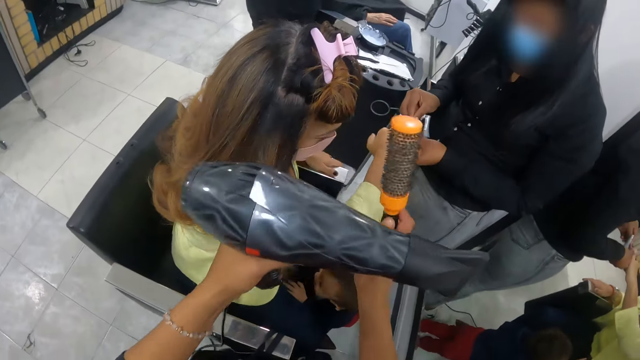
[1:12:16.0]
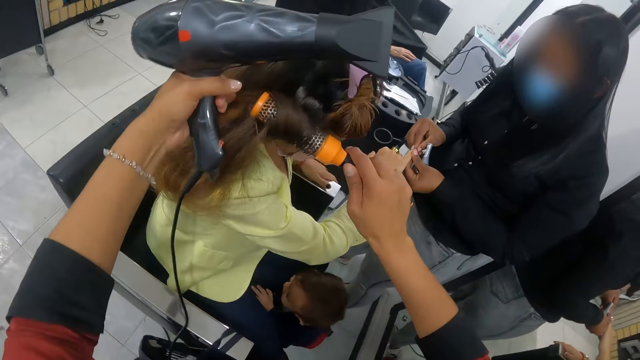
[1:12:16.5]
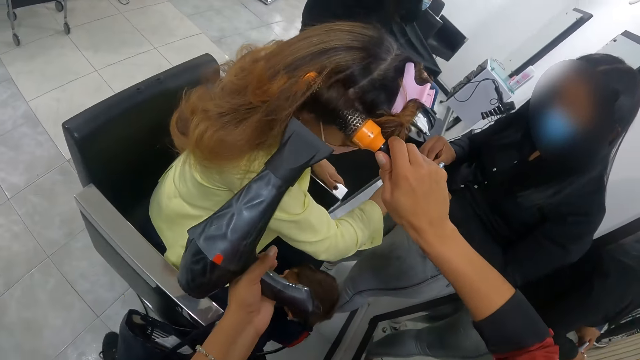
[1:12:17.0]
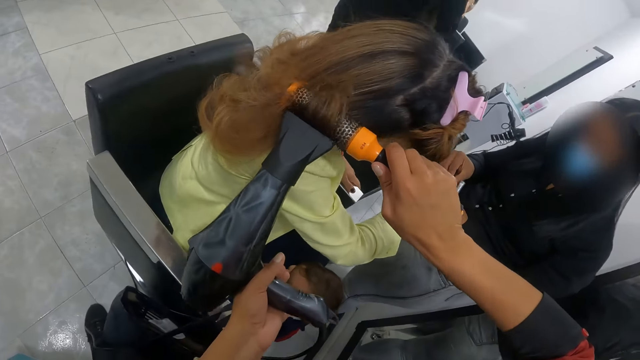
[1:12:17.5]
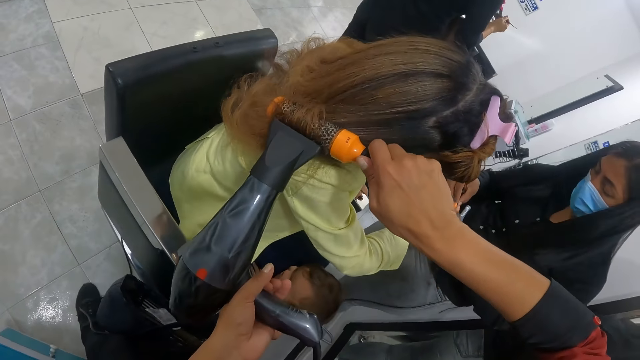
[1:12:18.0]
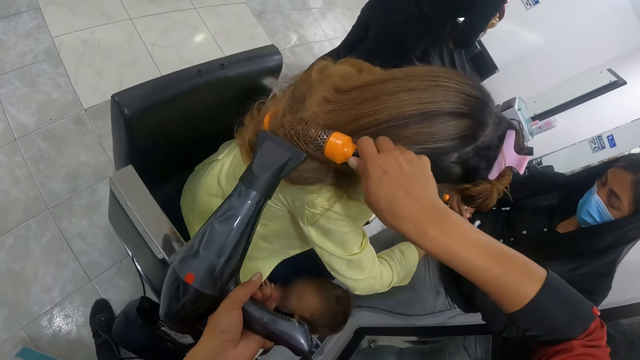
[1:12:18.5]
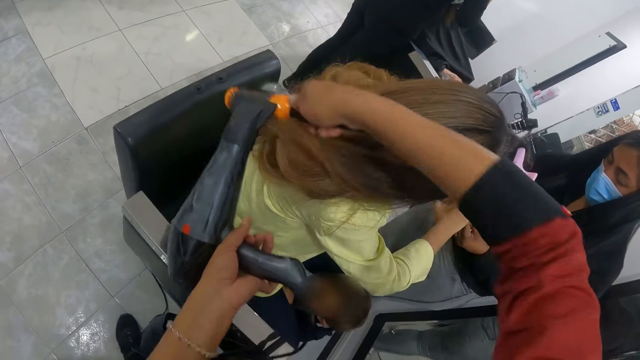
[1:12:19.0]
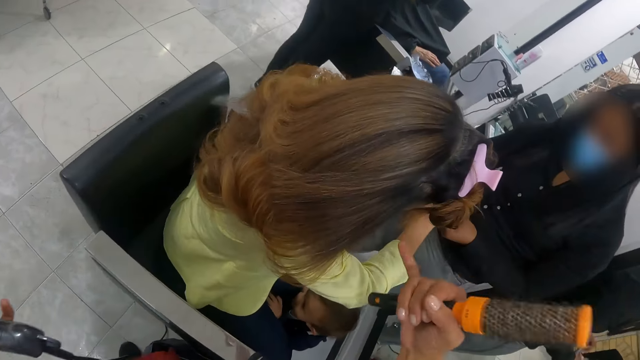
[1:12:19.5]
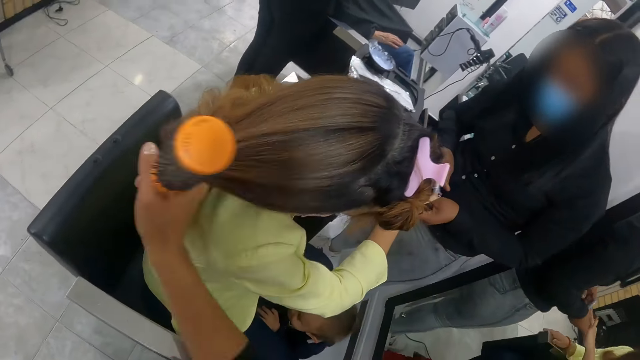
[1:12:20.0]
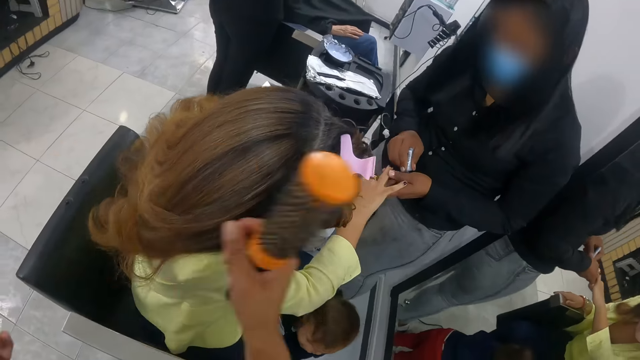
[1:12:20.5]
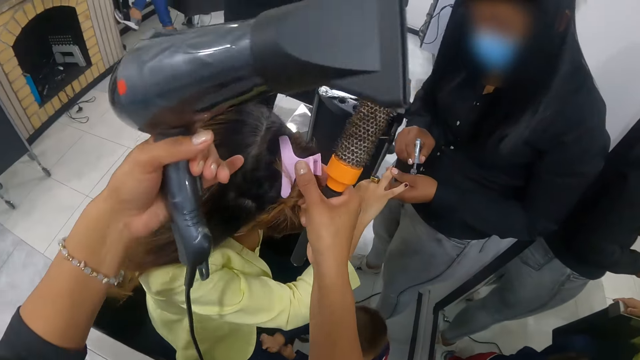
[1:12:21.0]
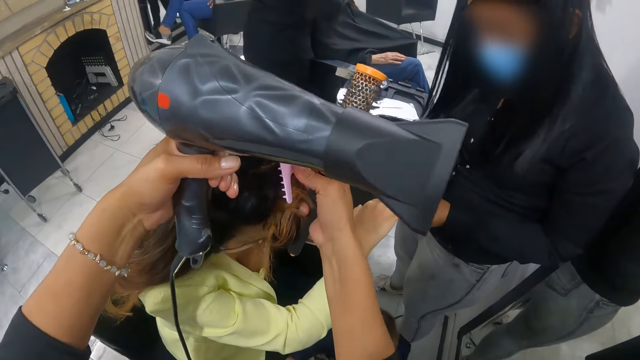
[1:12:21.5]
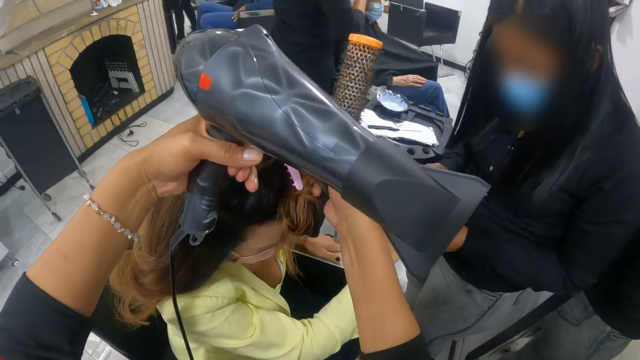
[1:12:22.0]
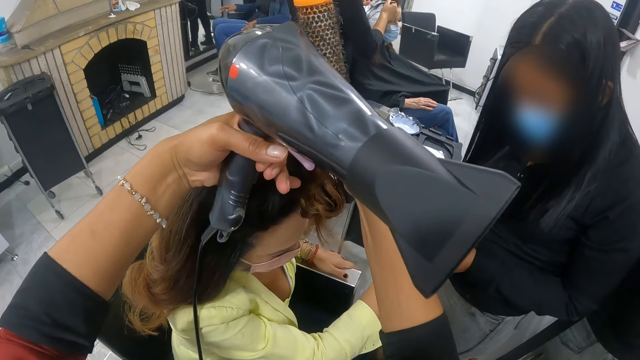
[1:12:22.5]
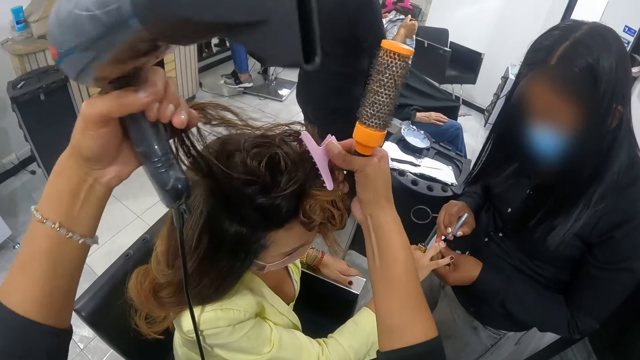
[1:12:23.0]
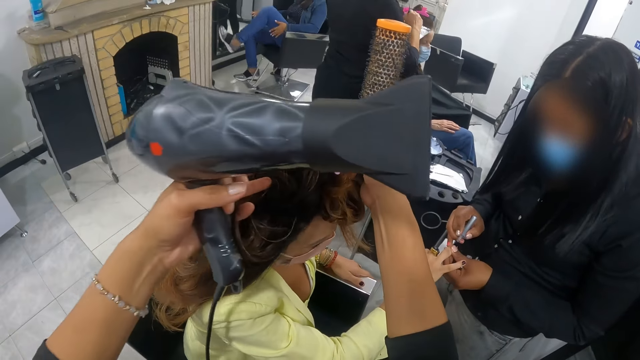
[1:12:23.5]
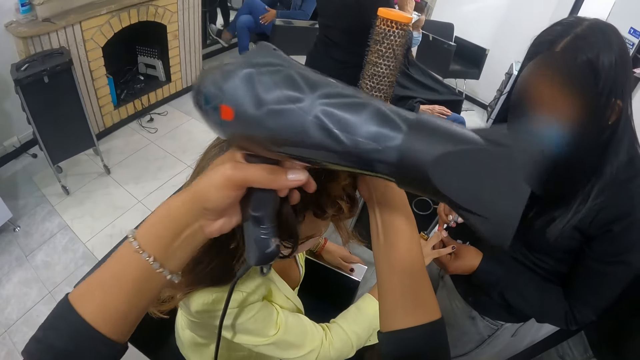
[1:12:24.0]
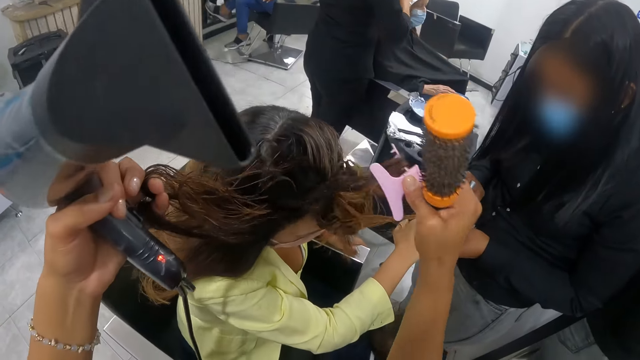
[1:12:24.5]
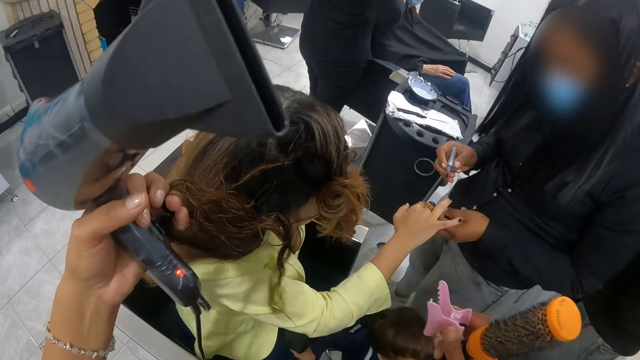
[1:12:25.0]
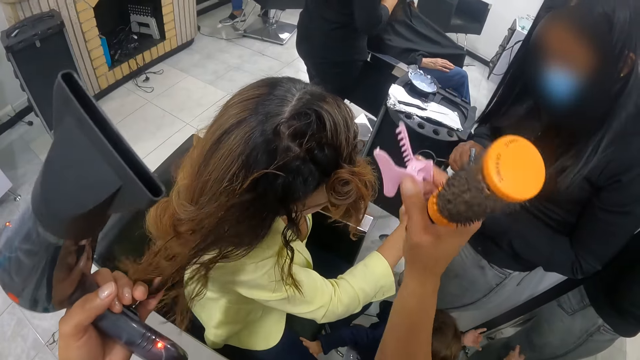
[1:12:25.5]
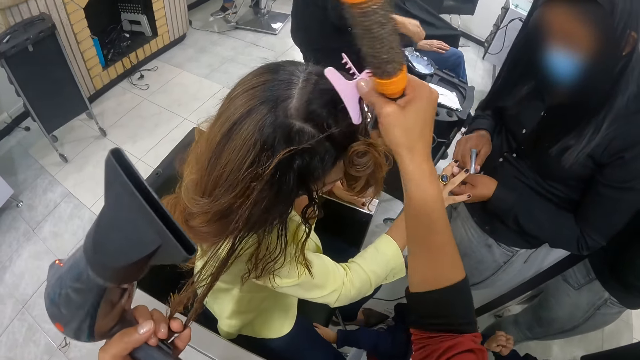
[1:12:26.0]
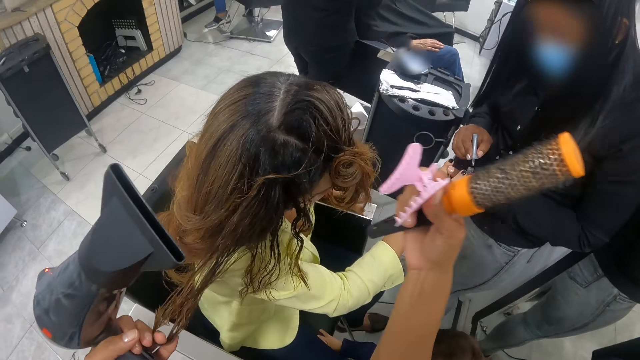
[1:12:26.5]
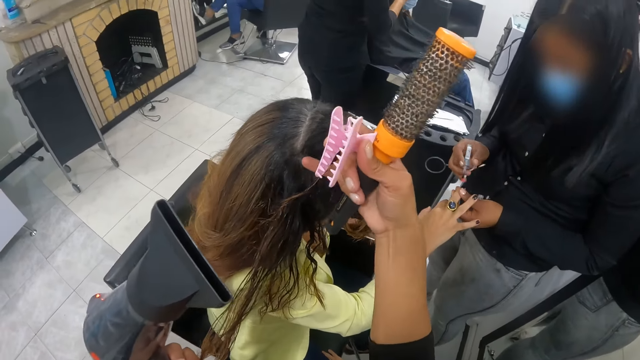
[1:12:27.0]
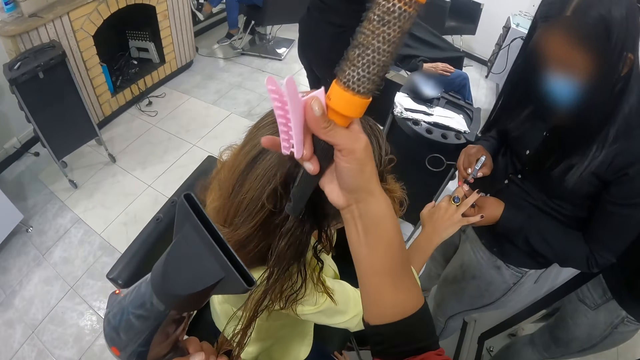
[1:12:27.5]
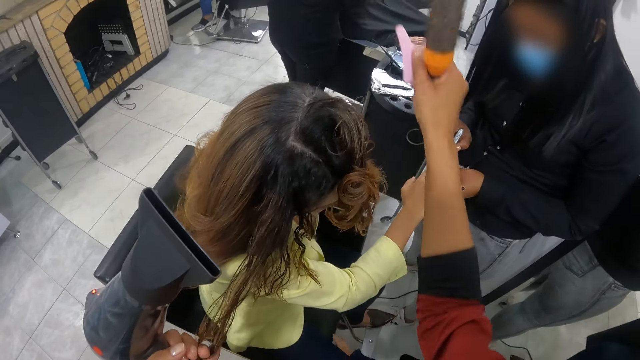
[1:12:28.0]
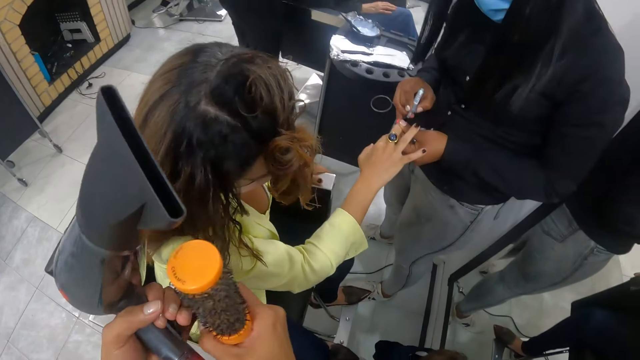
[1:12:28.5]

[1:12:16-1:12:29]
The camera wearer styles the hair of the woman with the roller brush and the hair drier. She adjusts the woman's hair. She holds a hairclip on the hair of the woman with her right hand. She removes the woman's hair clip from her head with her right hand. Another woman paints the first woman's fingers with a nail paint brush in her right hand. The camera wearer removes the hairclip from the hair of the first woman. She holds it in her right hand. She styles the hair of the first woman with her hands.

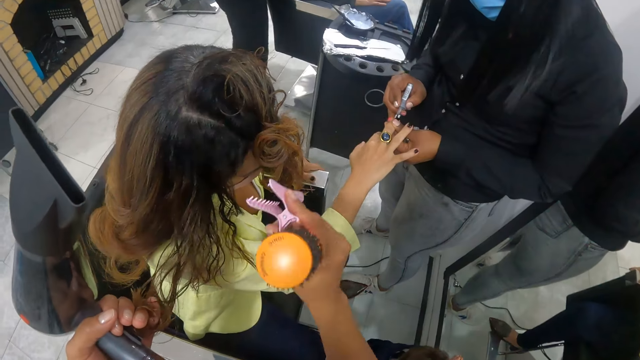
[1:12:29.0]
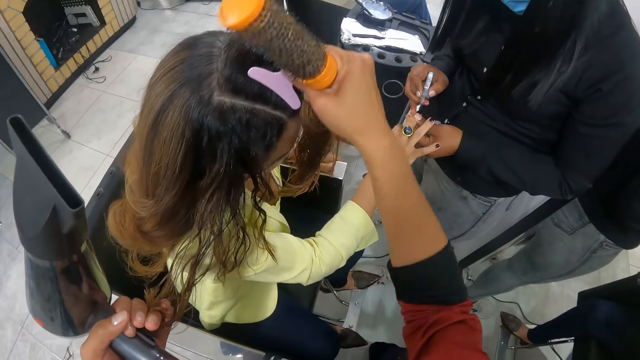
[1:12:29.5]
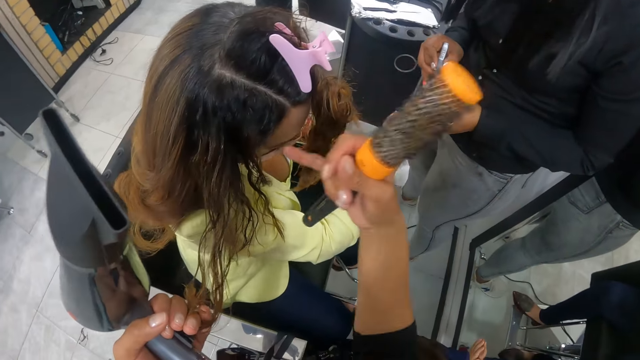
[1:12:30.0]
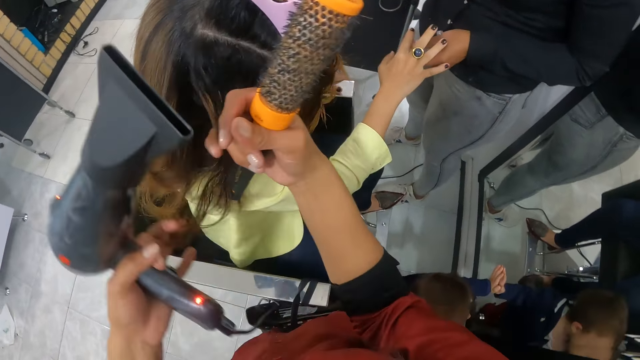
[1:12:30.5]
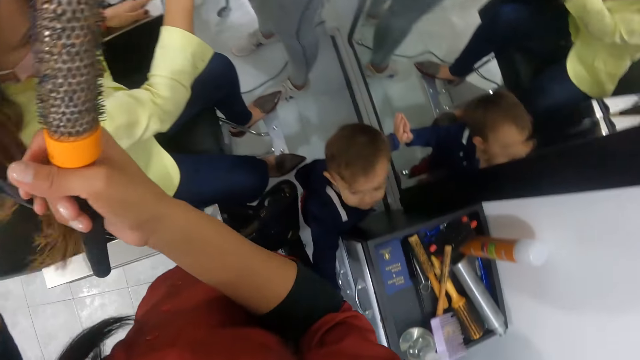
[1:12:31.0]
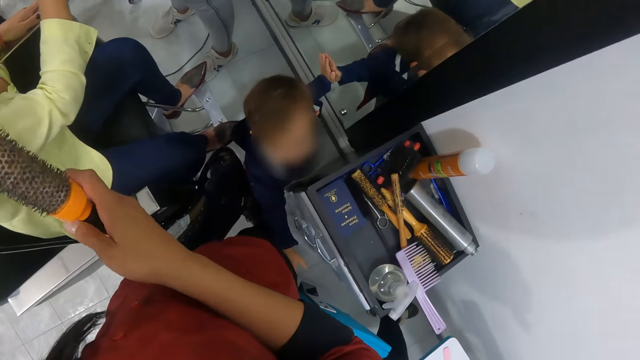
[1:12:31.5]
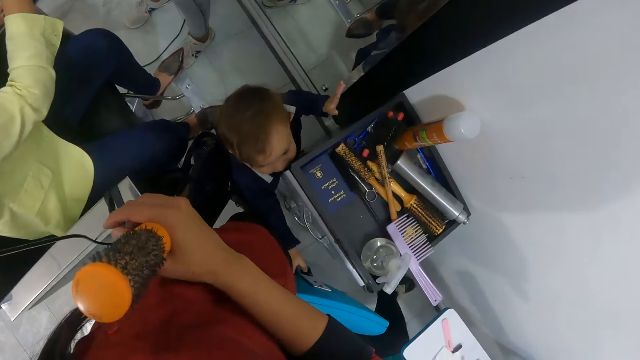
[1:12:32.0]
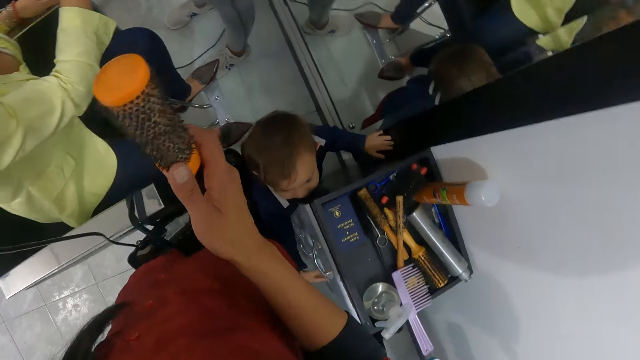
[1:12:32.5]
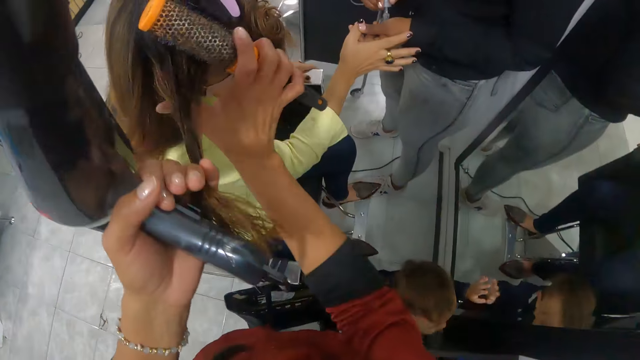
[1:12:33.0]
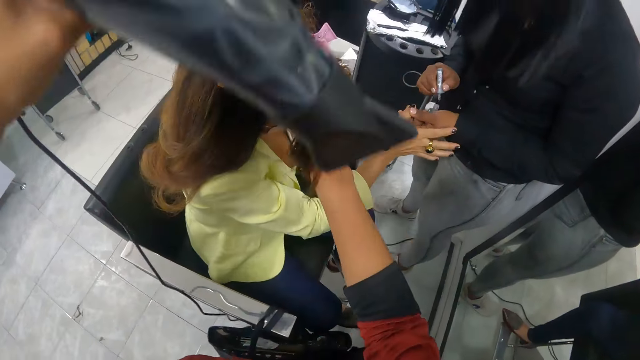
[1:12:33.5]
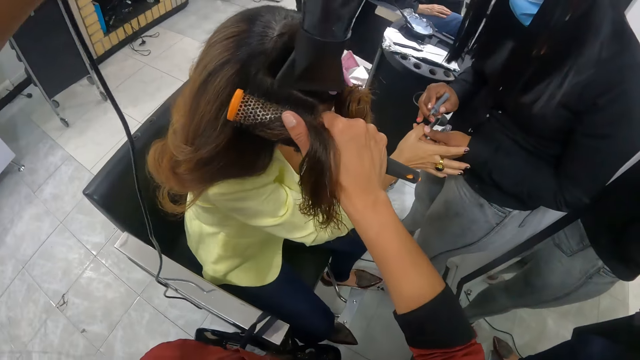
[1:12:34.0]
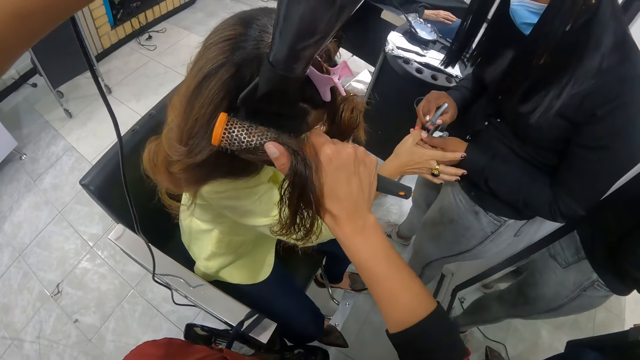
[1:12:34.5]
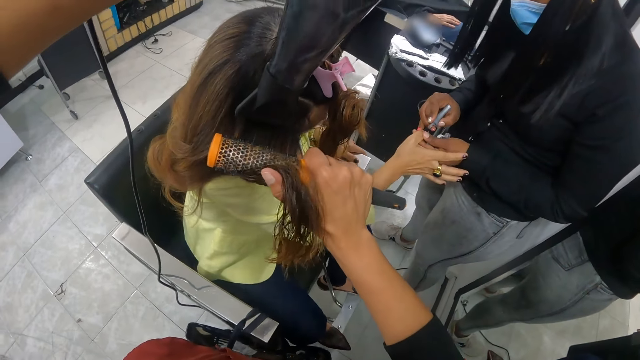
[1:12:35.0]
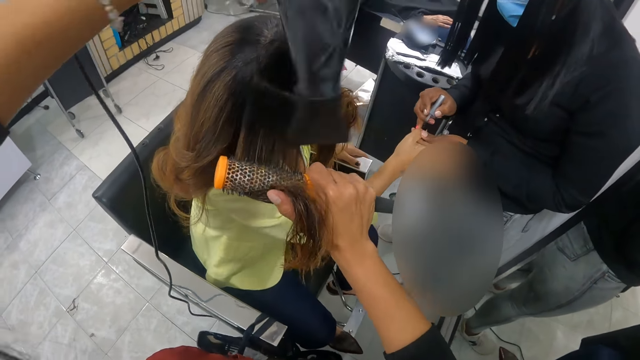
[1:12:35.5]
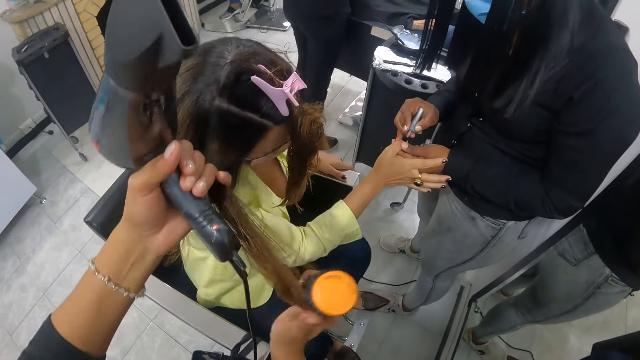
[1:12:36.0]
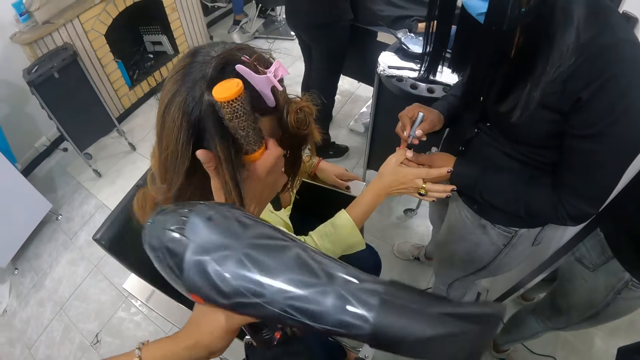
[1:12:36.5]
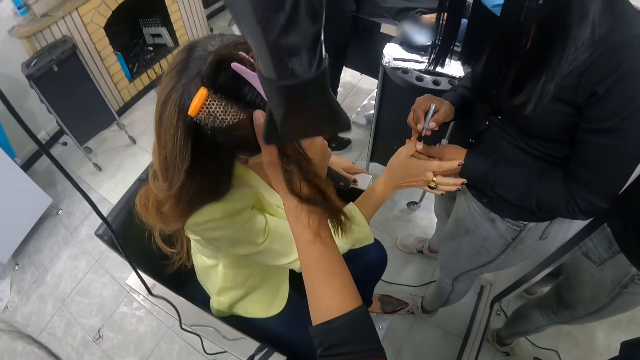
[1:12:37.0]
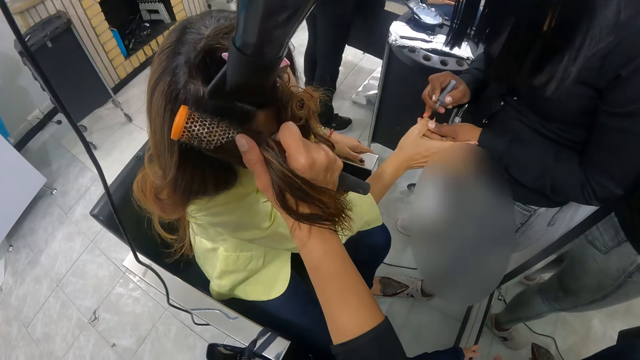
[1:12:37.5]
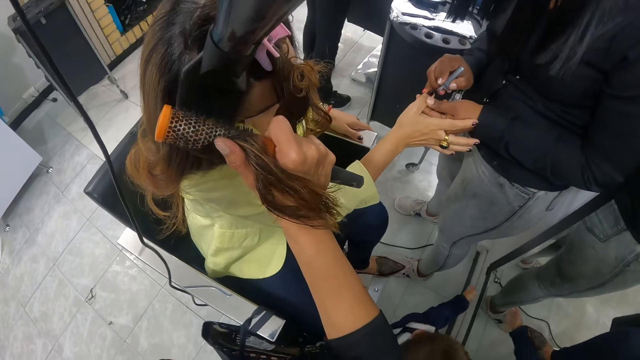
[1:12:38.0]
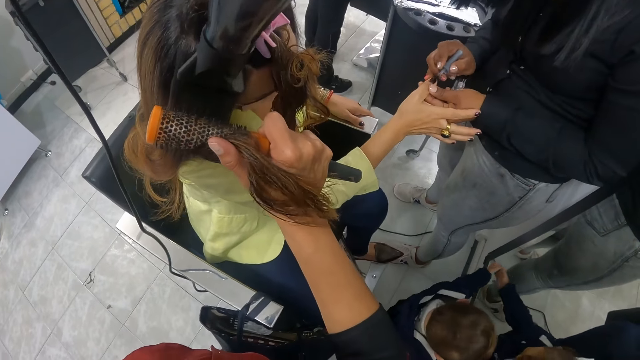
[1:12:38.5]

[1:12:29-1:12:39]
The camera wearer pins the hair of the woman with the hairclip in her right hand. She touches the woman's hair with both hands. She holds the woman's hair. She rolls the woman's hair with the roller brush in her right hand. She dries the woman's hair with the hair dryer in her left hand. She holds the woman's hair. She rolls the woman's hair with the roller brush in her right hand. She dries the woman's hair with the hair dryer in her left hand.
